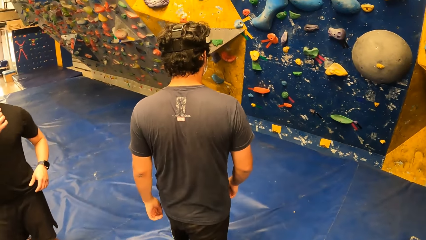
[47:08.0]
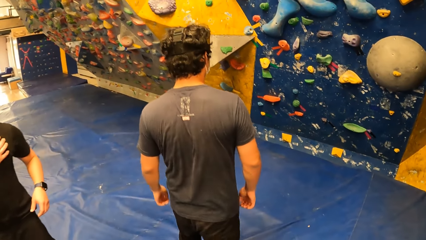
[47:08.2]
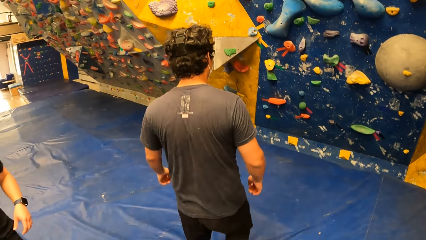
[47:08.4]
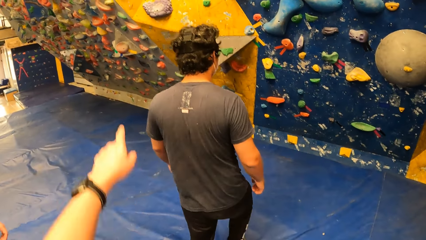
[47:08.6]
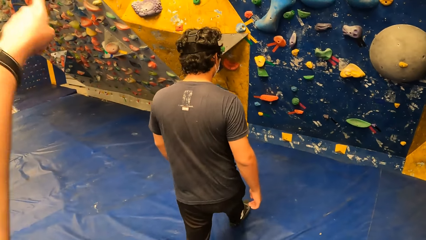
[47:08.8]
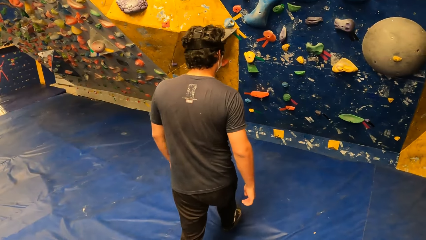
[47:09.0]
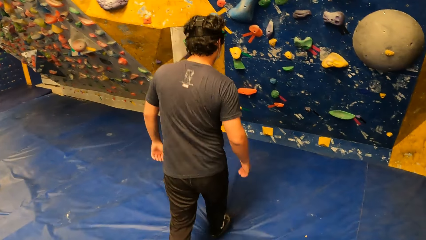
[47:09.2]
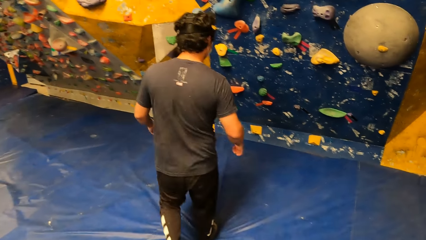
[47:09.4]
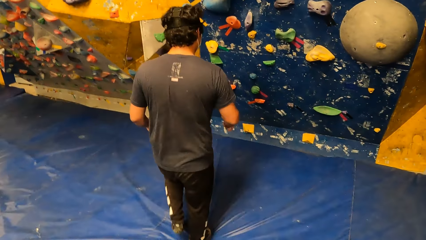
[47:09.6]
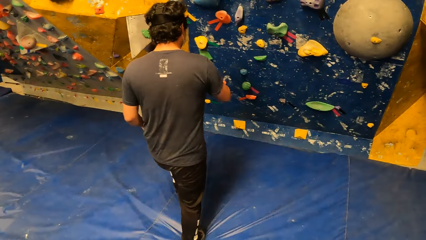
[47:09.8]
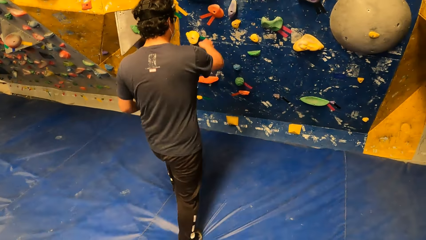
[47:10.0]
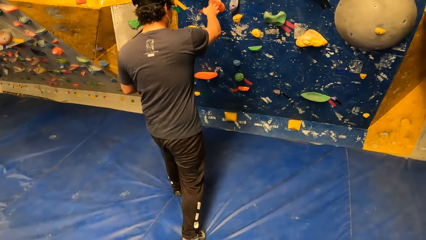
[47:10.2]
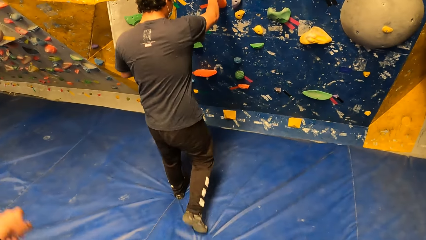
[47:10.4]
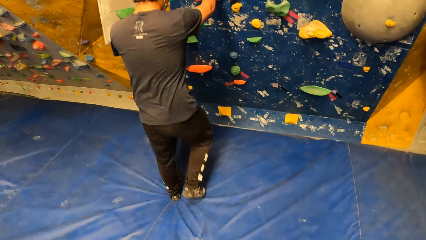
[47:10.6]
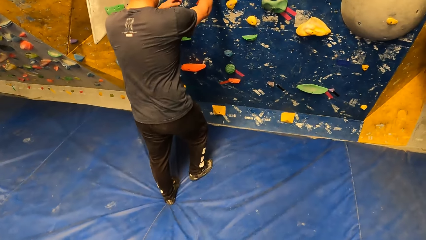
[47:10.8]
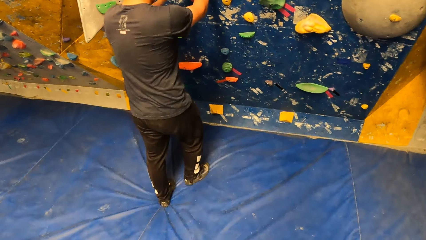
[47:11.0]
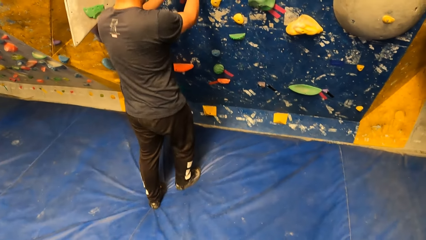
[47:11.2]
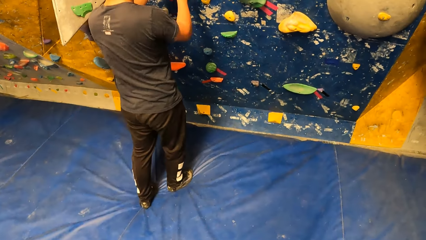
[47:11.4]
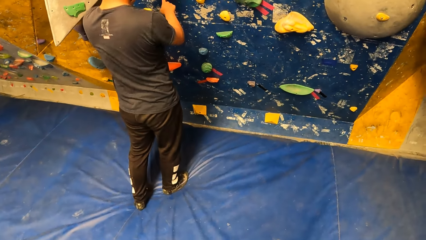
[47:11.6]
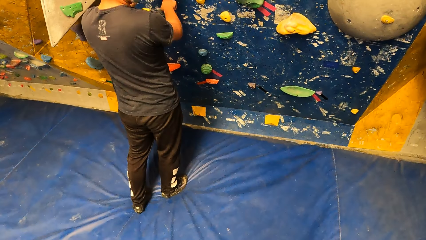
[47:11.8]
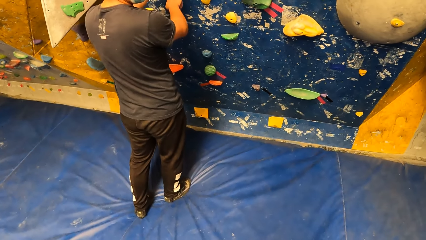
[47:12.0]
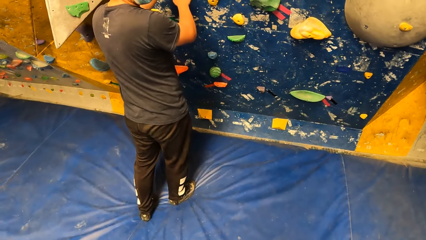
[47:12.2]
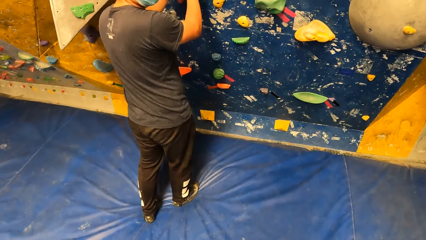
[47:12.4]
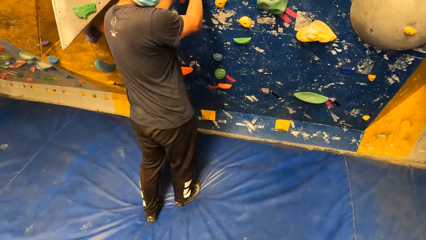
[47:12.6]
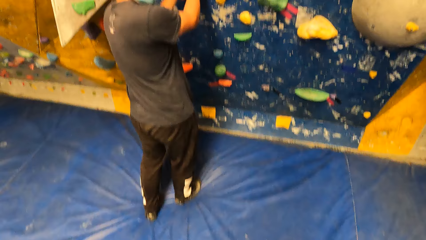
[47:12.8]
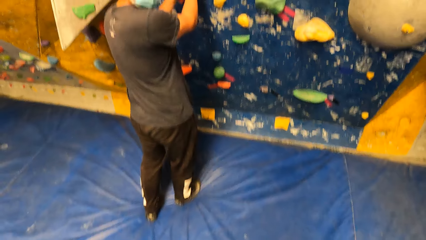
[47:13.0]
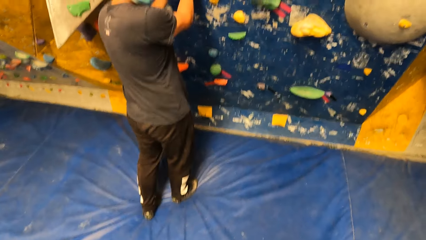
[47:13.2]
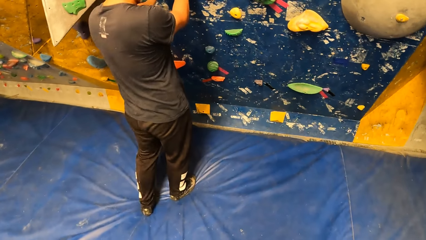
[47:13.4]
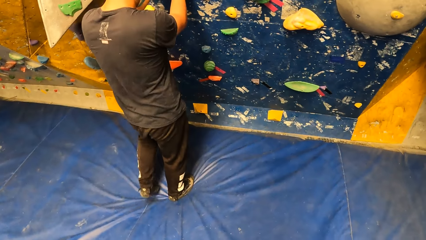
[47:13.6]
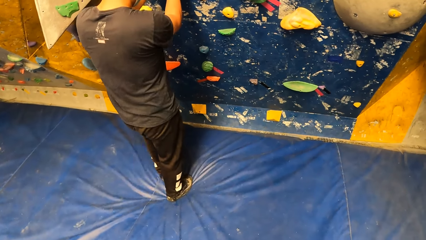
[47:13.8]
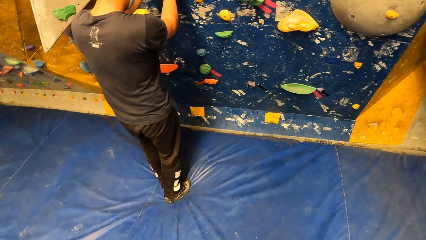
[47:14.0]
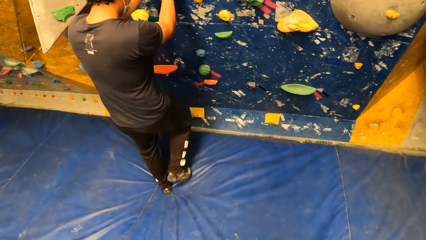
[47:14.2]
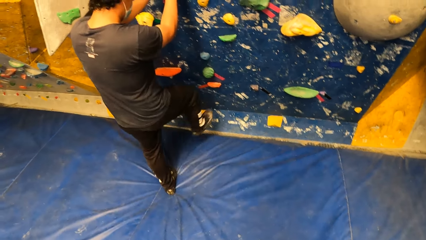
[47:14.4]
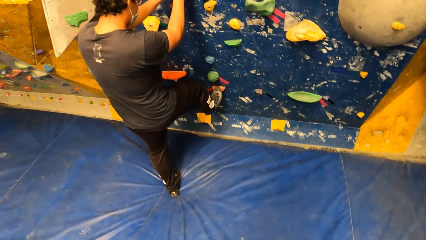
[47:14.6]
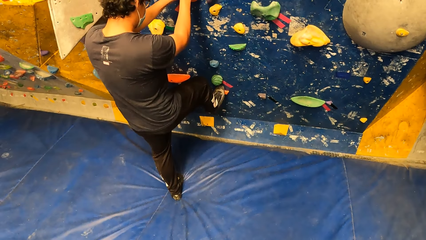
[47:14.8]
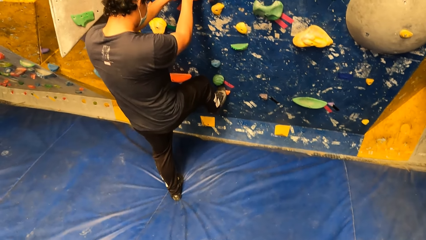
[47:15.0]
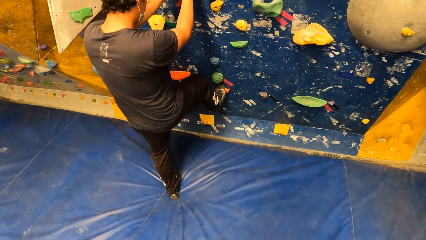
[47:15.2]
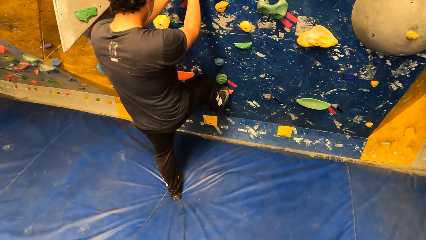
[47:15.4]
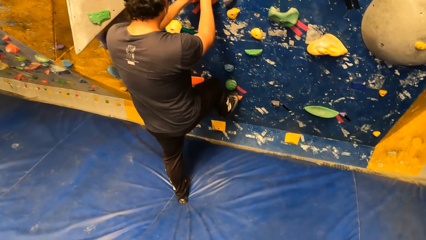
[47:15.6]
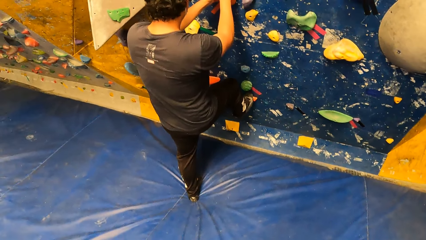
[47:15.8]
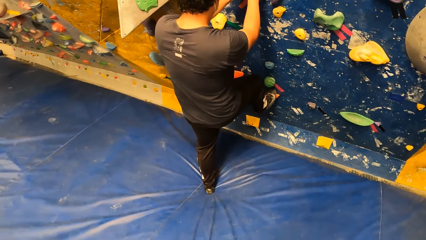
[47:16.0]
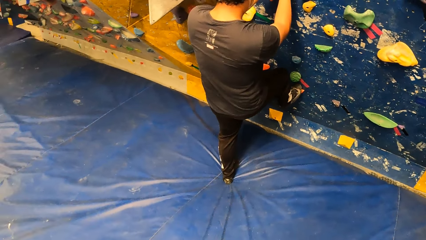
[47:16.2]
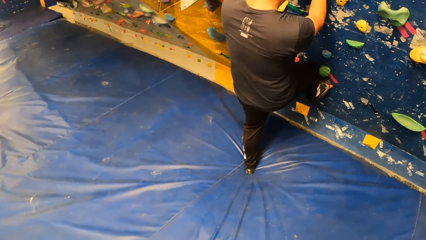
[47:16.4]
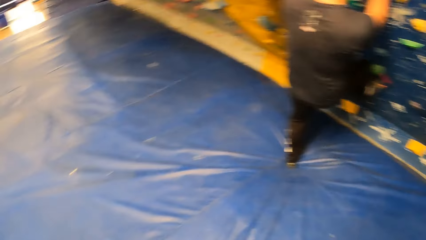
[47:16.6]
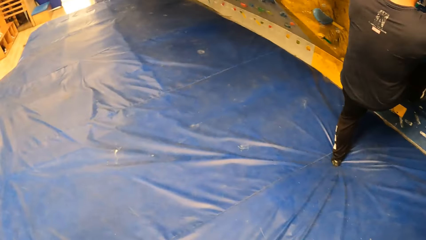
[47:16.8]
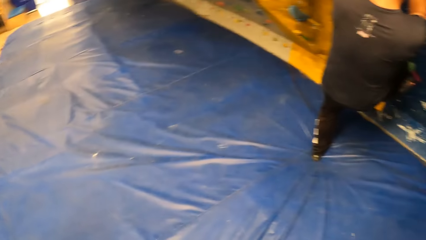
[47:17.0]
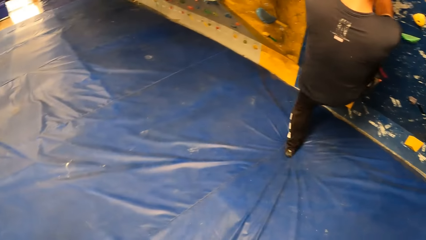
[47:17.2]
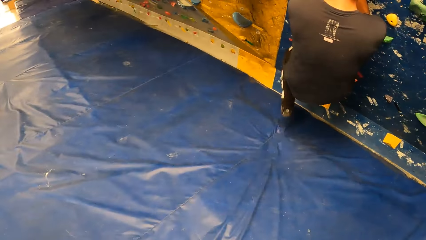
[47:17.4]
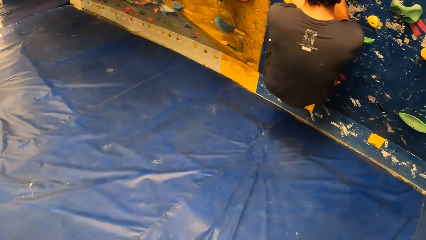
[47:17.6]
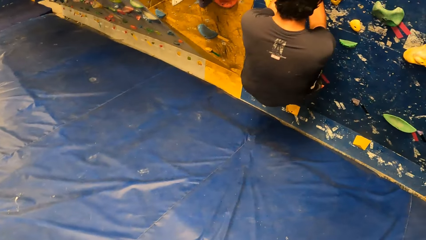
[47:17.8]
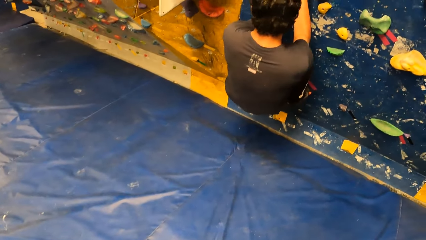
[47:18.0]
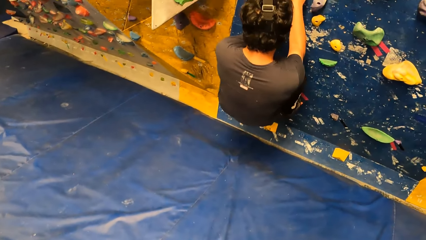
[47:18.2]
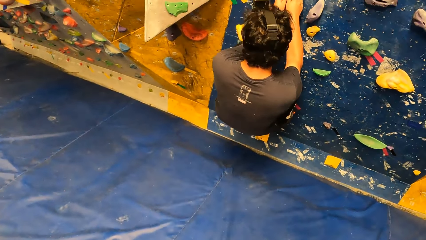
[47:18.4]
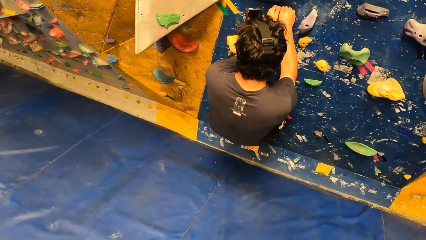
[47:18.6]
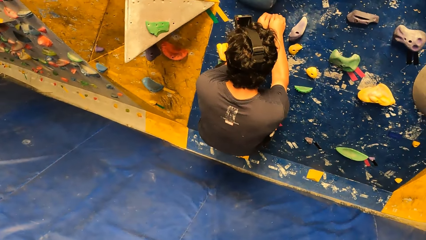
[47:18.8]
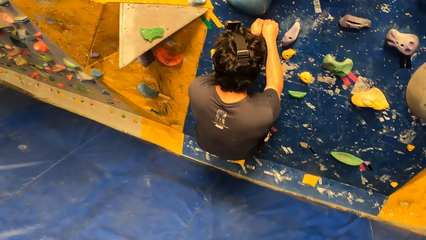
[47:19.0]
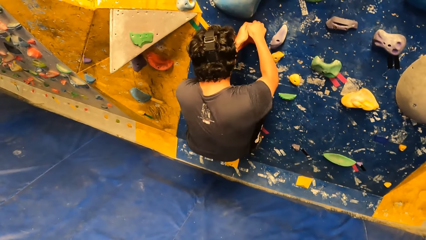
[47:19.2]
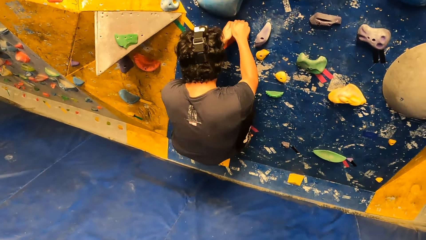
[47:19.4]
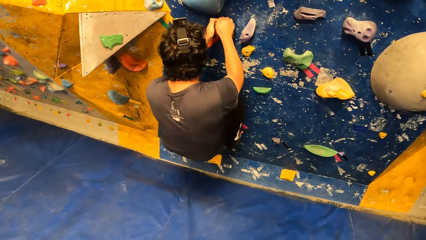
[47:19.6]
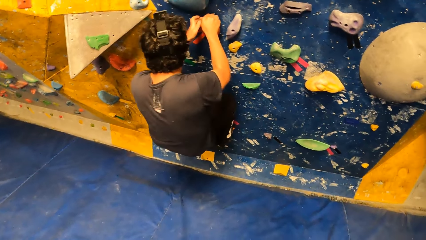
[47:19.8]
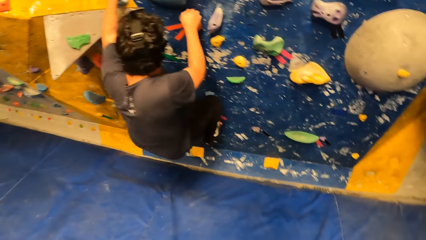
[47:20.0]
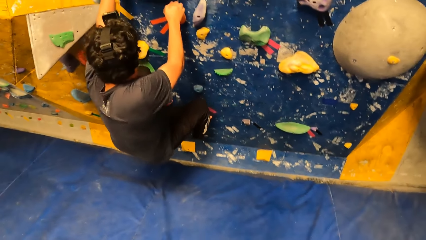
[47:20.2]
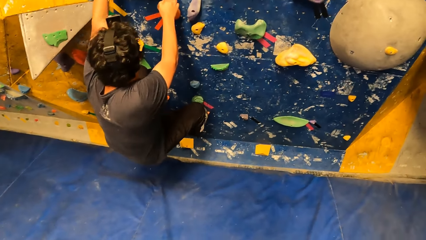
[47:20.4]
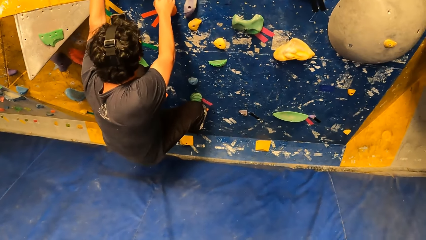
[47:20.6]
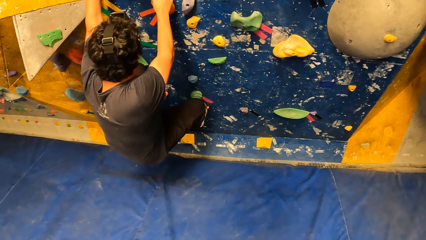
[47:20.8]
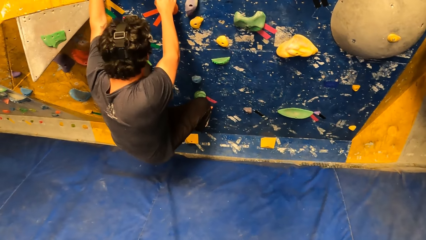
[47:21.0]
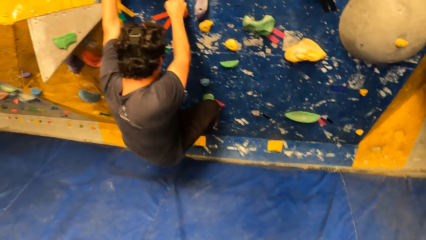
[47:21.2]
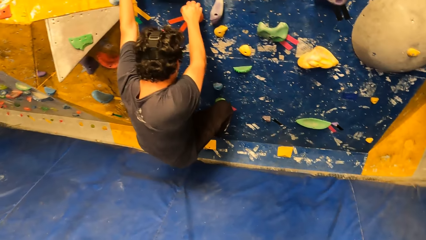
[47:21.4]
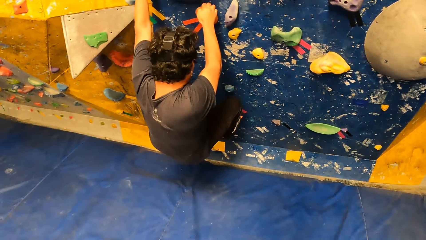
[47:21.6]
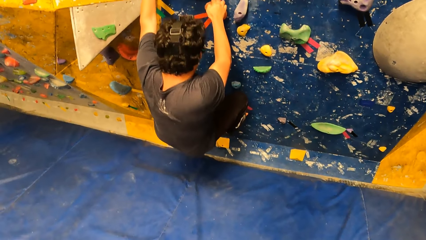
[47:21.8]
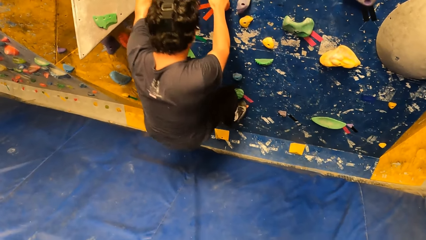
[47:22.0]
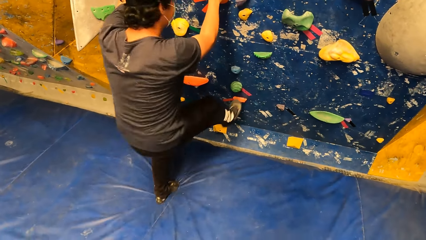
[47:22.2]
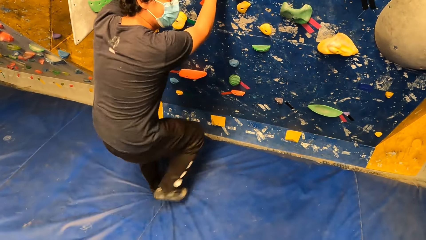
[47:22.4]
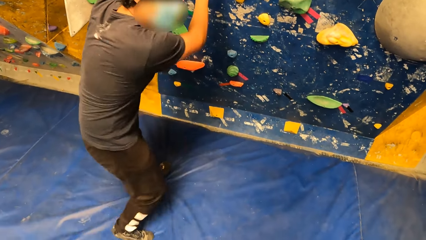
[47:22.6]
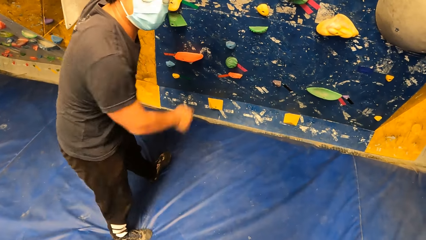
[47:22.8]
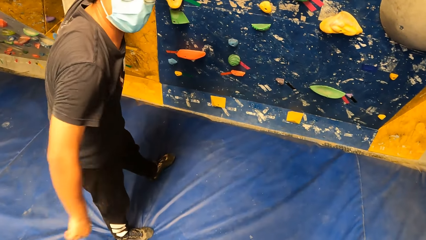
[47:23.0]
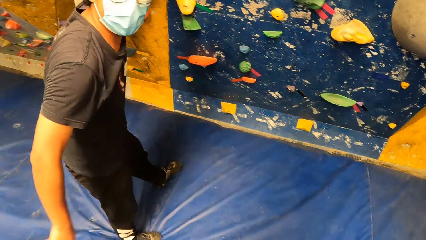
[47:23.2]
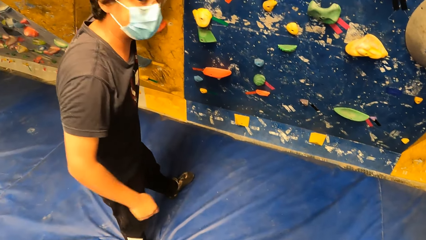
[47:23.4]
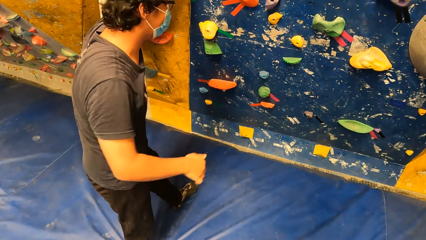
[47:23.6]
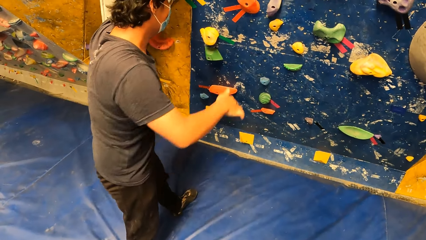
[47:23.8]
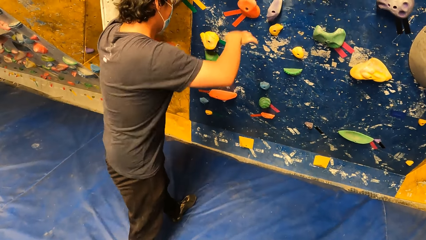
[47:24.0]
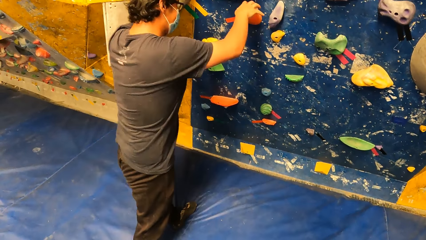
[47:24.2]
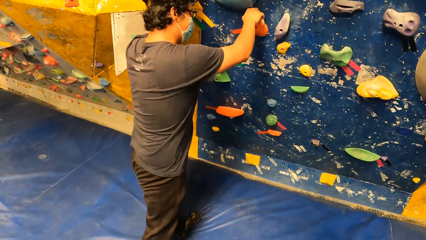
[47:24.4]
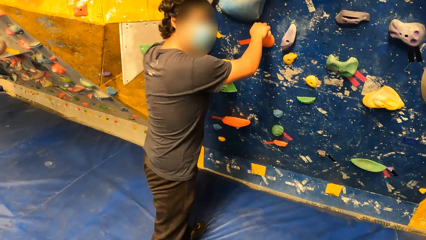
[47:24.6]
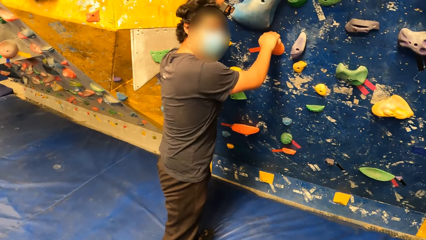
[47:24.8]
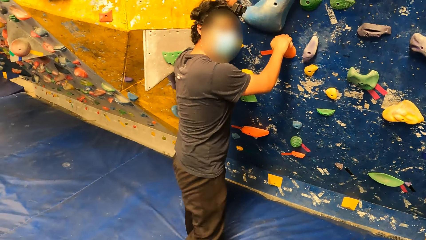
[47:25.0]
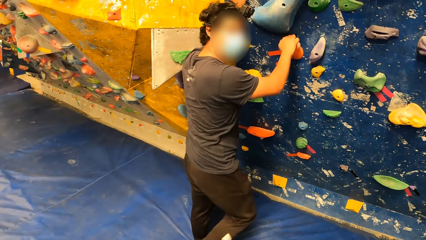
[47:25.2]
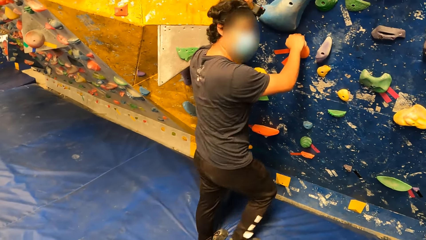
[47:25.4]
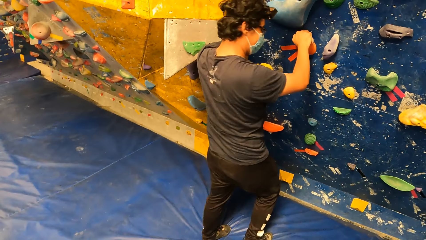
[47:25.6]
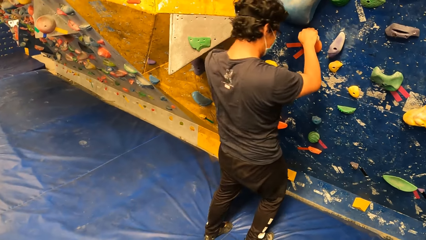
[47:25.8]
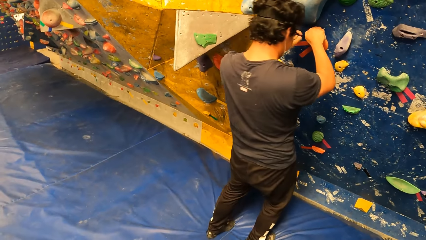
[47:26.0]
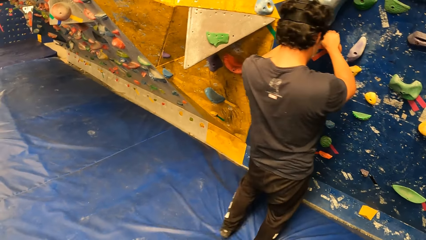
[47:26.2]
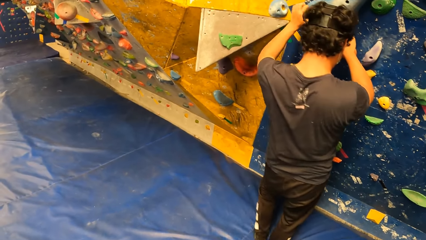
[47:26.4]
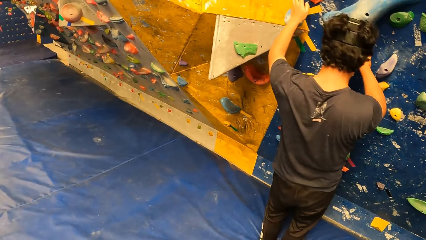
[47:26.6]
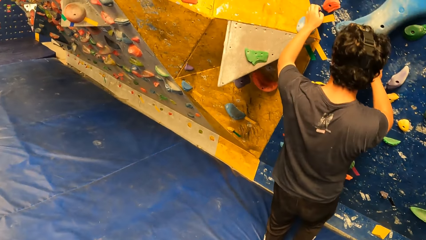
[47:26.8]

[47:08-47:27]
The camera wearer points towards the wall. A man climbs the rock grip wall and touches a climbing hold. The man climbs the wall. The man descends from the wall. The man interacts with the camera wearer. The man holds a climbing hold.
